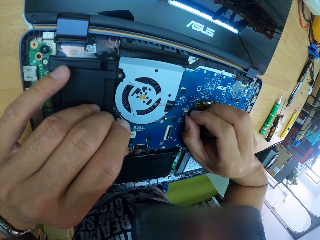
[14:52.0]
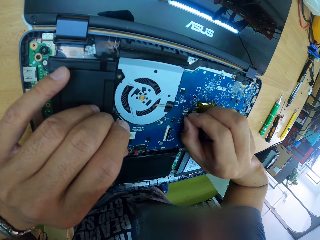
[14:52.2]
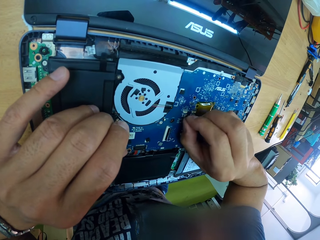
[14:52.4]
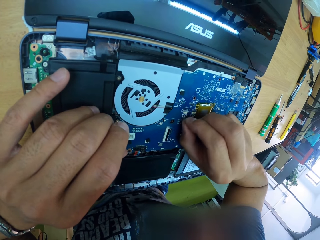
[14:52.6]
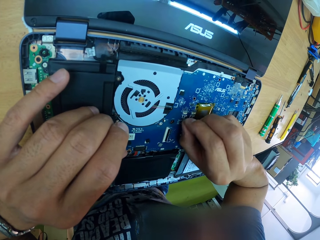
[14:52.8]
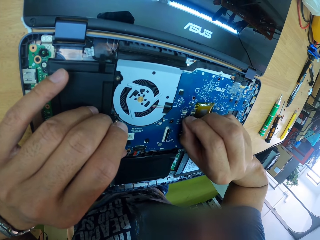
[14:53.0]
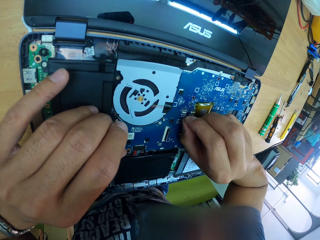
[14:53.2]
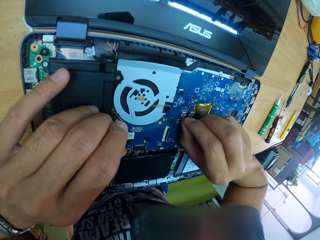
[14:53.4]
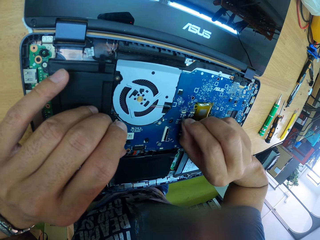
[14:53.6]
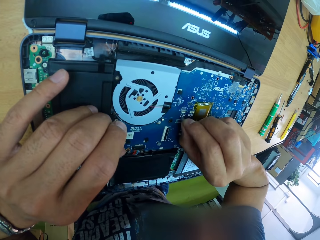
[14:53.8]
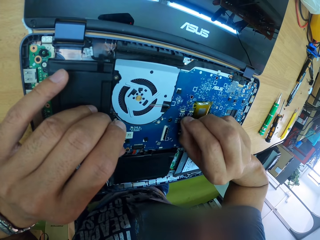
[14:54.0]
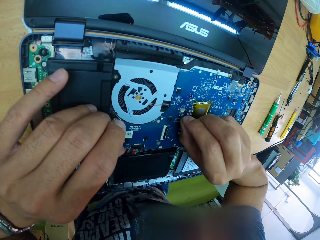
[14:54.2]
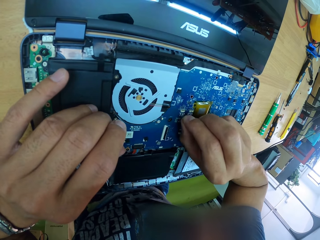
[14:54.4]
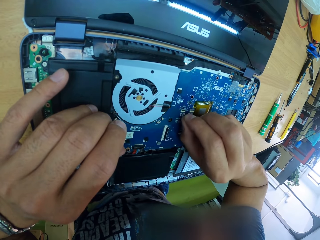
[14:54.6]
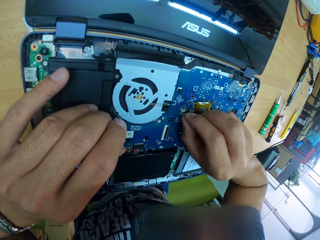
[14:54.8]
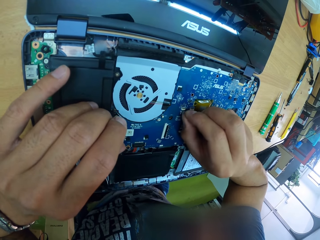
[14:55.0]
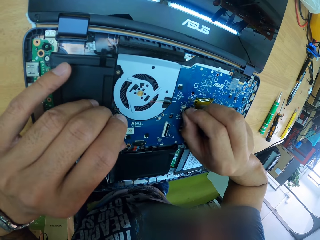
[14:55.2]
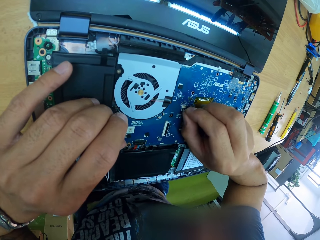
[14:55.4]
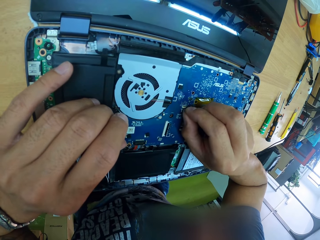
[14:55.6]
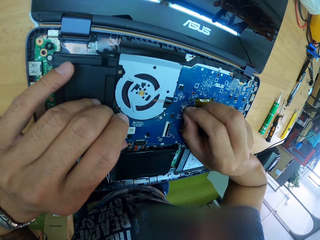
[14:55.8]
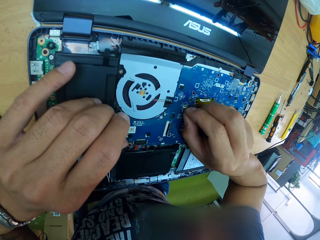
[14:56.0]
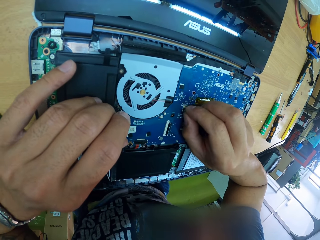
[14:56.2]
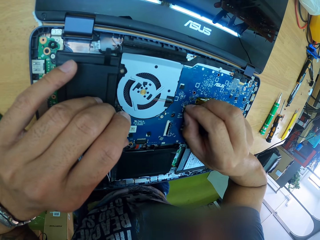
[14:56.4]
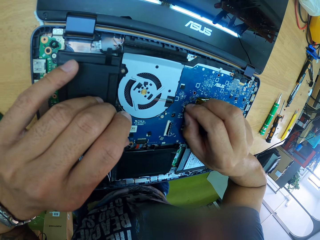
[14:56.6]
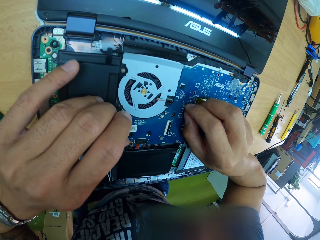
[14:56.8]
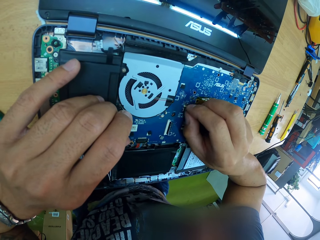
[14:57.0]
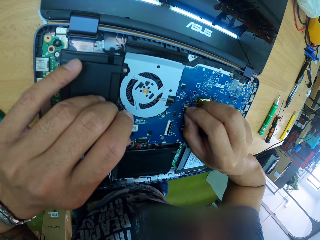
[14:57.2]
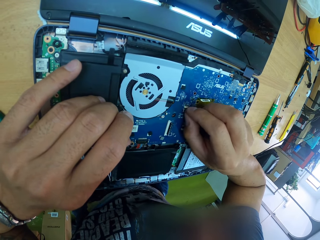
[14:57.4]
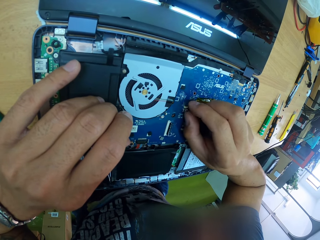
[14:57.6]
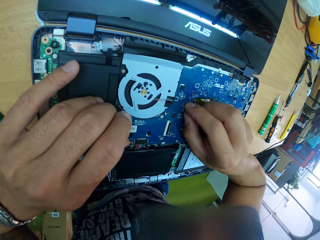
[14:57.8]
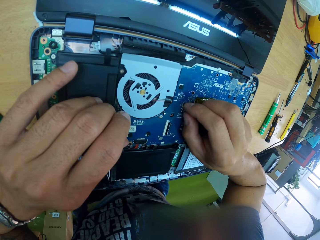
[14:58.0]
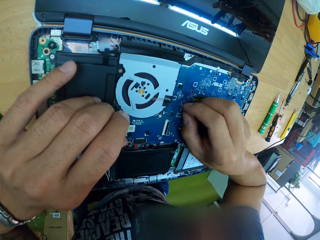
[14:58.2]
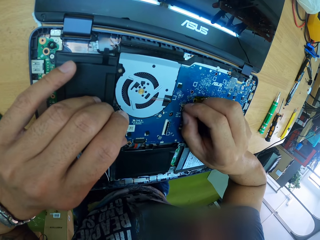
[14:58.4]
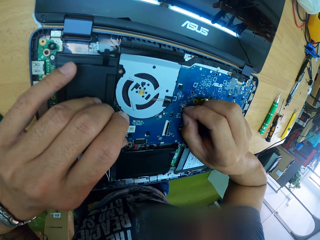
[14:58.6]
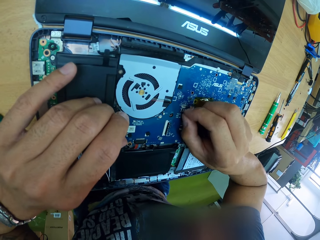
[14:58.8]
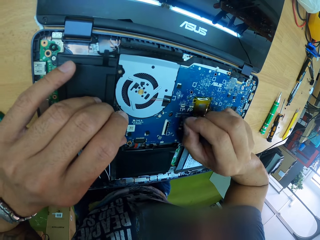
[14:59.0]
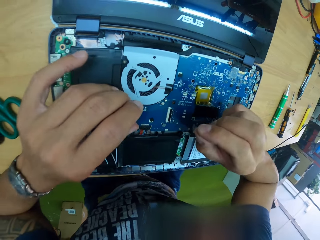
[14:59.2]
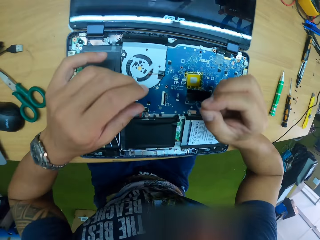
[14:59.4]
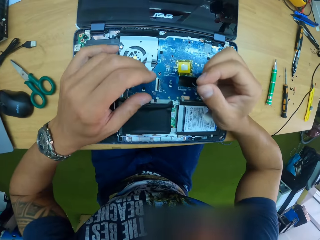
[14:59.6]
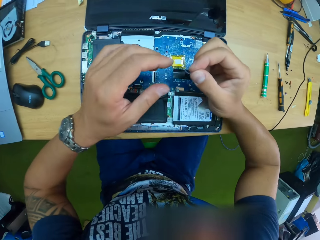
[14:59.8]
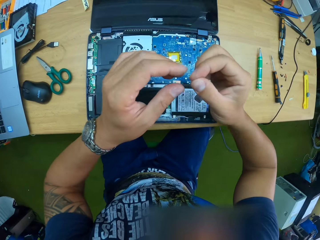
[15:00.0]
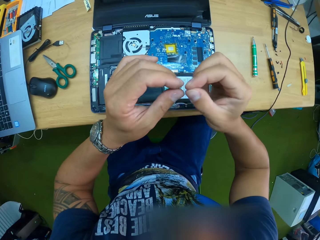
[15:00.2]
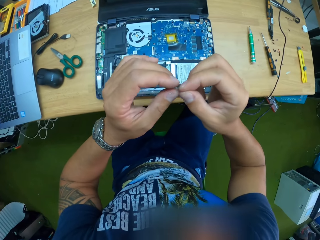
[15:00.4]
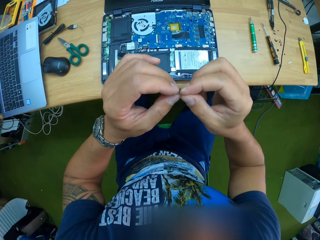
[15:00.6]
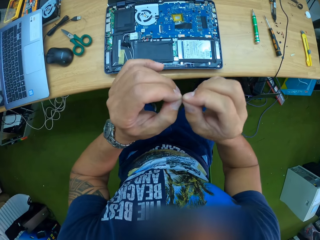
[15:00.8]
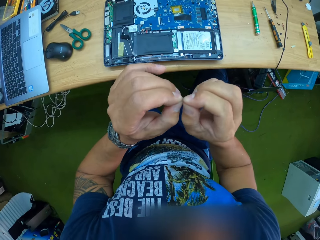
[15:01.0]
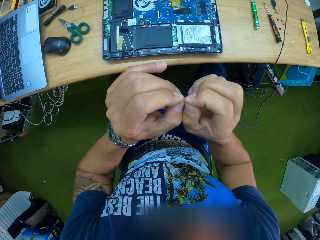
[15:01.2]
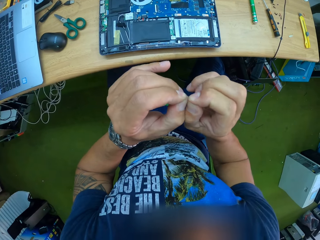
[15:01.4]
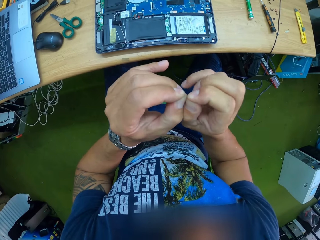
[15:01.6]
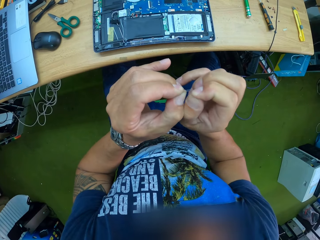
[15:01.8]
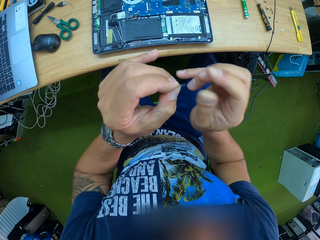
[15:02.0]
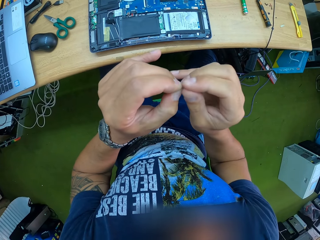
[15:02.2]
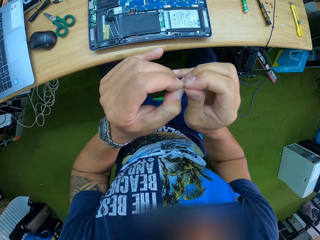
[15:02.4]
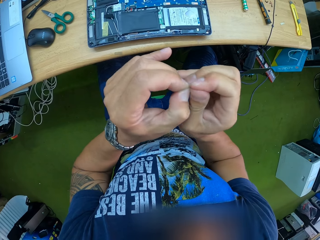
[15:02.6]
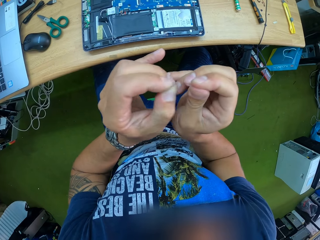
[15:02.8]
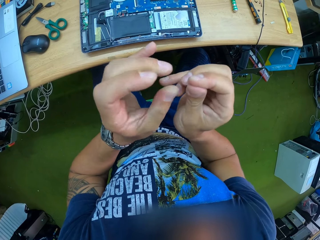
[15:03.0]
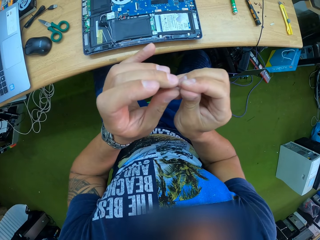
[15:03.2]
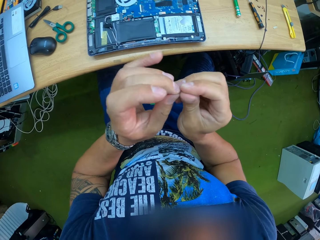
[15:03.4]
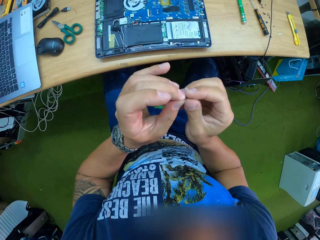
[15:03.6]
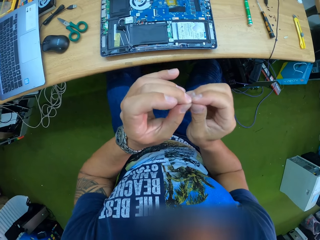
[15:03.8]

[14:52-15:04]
The camera wearer holds the pin or piece of paper up from the laptop's motherboard with his right hand. He straightens the pin with both hands. He holds the piece of paper.

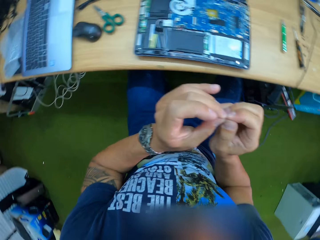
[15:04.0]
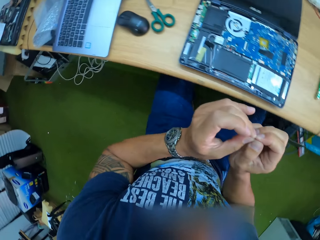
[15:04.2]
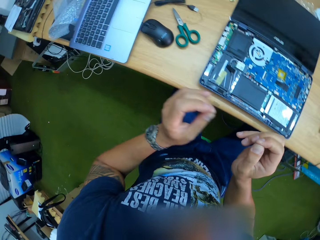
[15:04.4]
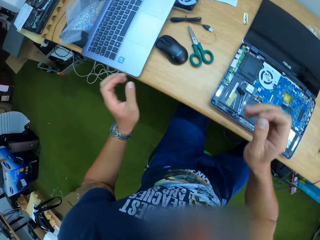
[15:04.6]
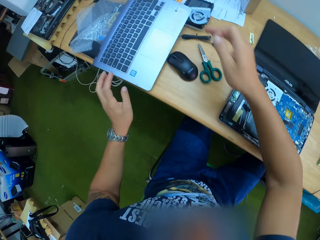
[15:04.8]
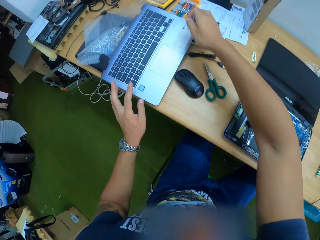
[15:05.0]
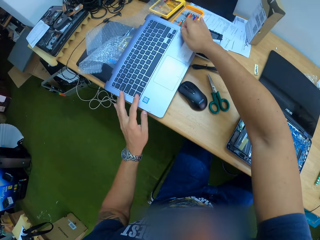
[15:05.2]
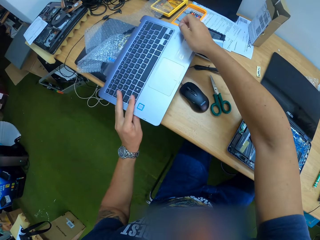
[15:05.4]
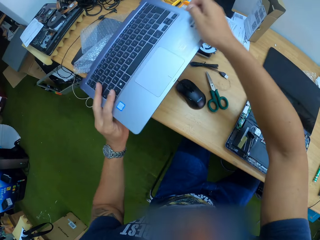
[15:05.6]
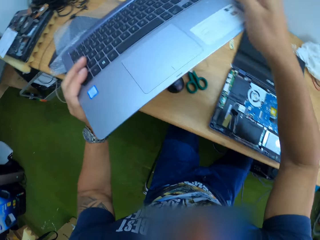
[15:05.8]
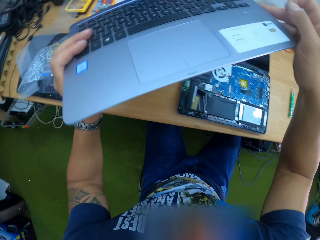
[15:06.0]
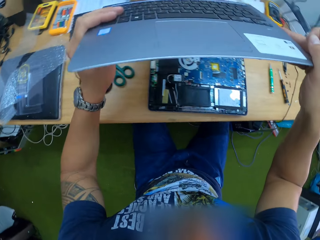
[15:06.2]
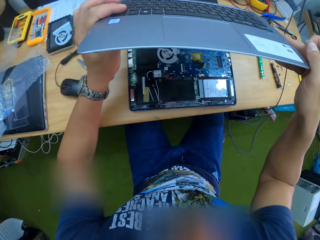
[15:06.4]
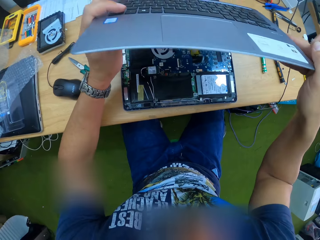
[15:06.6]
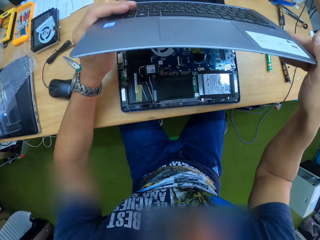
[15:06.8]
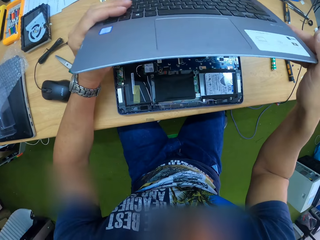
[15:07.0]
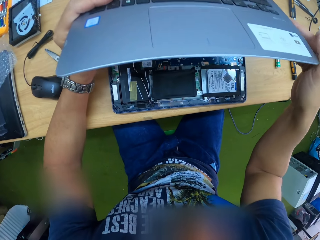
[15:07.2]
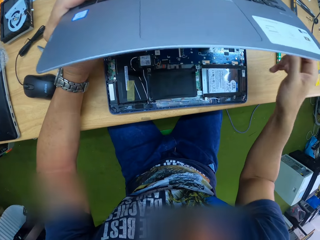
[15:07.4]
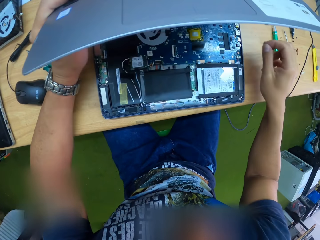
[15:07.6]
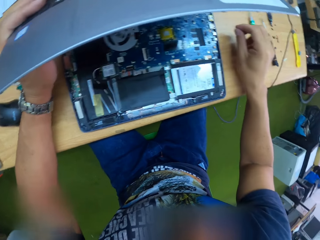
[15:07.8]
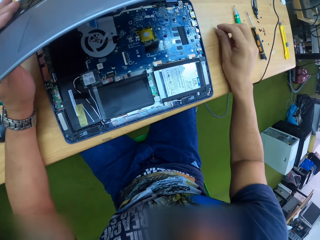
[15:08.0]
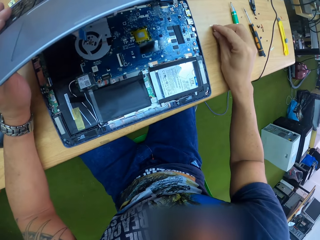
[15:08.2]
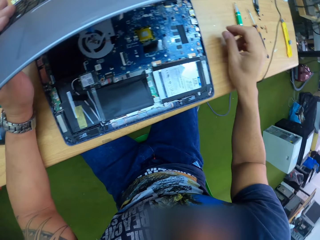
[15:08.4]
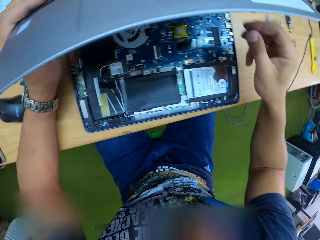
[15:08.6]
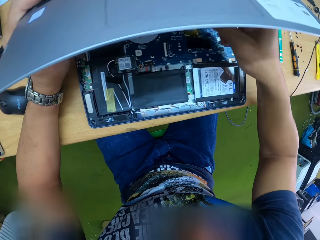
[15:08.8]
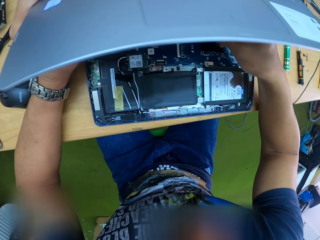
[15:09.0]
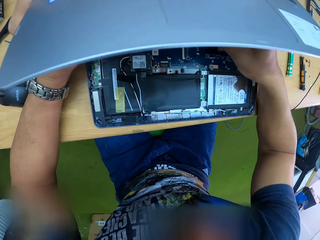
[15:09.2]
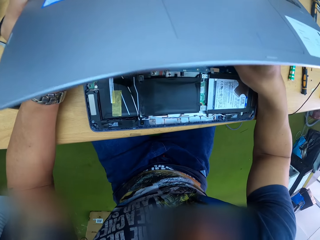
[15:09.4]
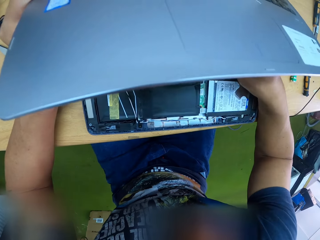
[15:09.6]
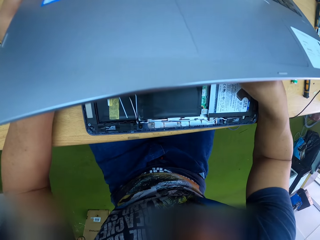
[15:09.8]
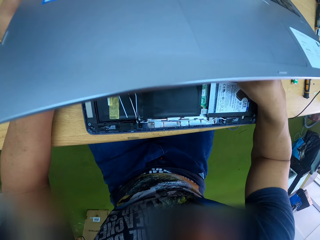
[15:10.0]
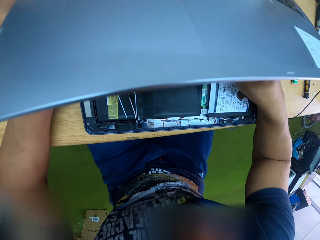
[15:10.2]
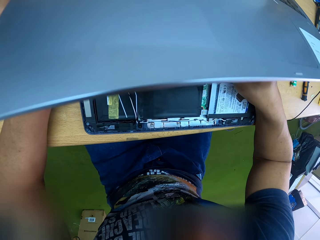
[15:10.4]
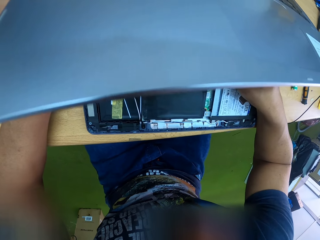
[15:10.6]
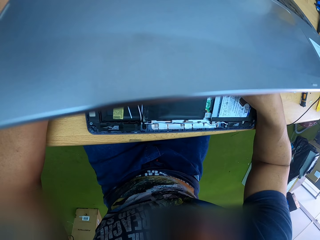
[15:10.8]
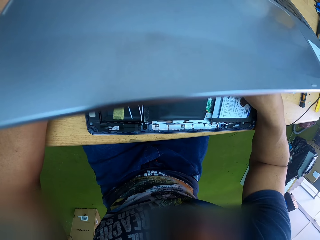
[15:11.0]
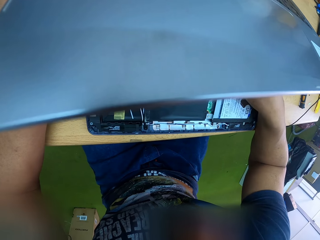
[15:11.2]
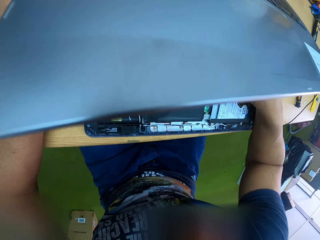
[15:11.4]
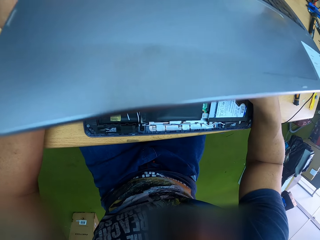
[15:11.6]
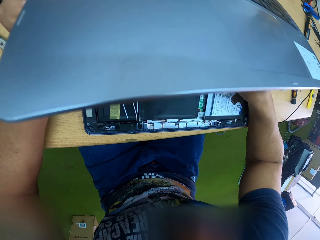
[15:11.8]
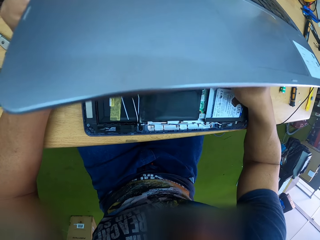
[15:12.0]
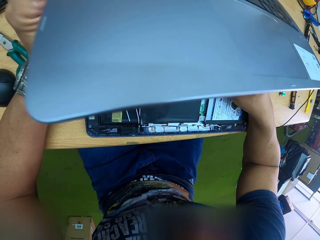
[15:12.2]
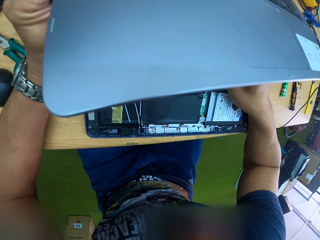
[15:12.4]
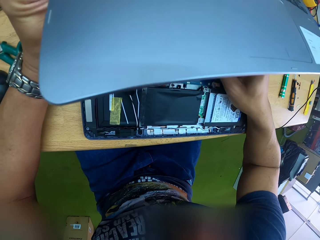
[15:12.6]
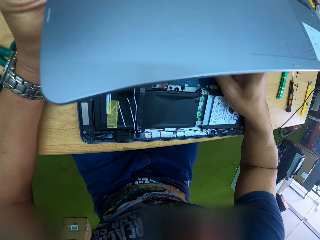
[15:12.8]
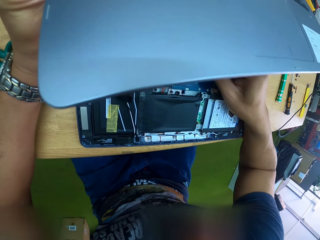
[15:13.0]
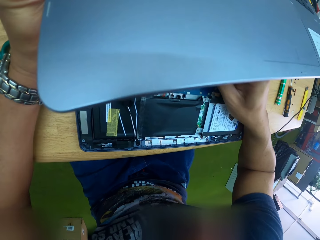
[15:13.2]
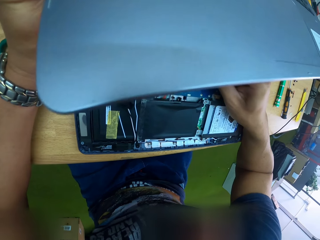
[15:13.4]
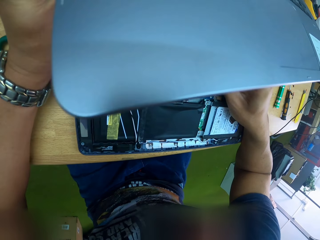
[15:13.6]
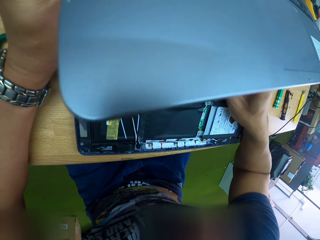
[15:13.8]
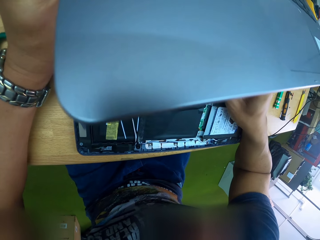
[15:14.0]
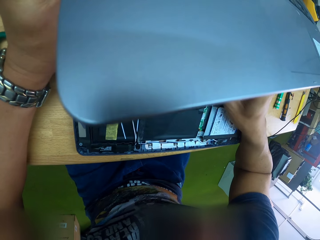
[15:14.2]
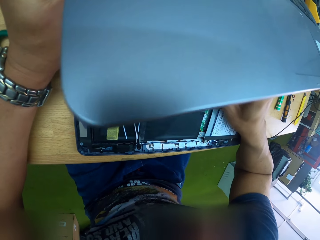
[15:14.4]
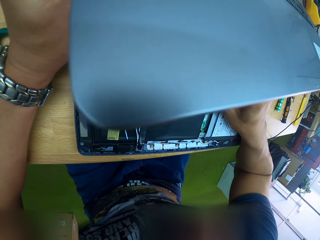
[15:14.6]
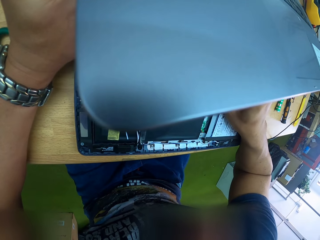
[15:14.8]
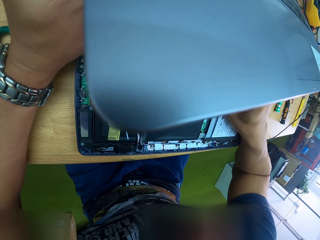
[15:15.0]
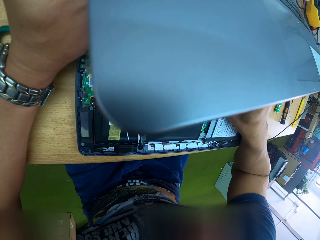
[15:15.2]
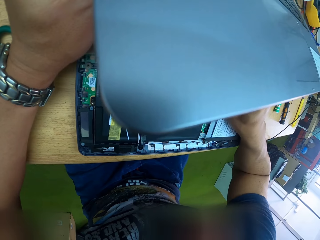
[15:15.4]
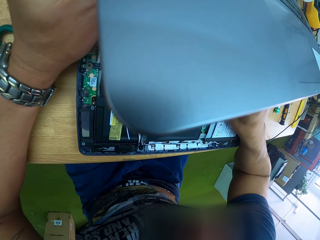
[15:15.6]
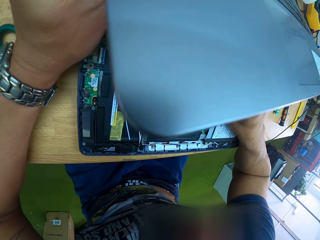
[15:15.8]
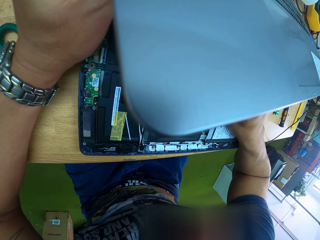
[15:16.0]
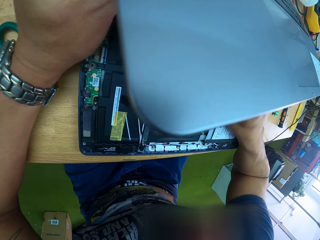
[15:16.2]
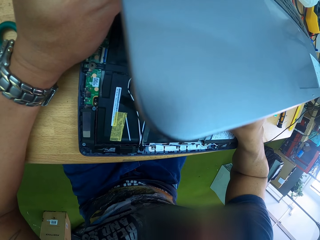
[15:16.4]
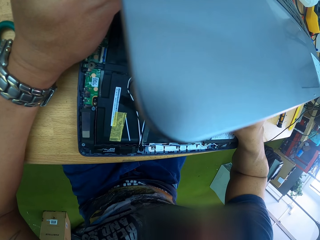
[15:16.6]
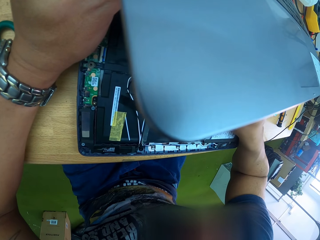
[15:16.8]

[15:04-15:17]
The camera wearer picks up the laptop's keyboard from the table with both hands. He holds the laptop's keyboard to its motherboard with both hands. He places the pin or piece of paper in his right hand on the table. He fixes the paper on the laptop.
